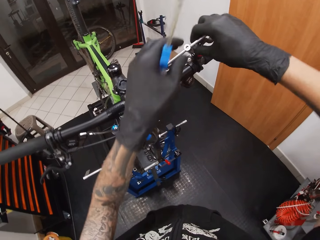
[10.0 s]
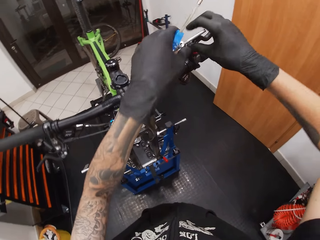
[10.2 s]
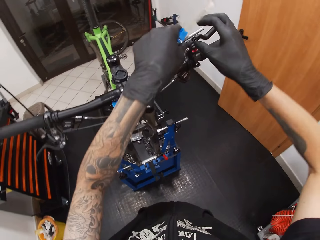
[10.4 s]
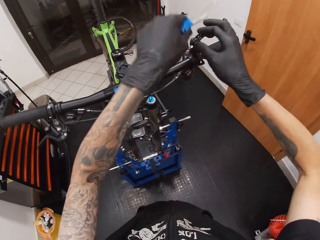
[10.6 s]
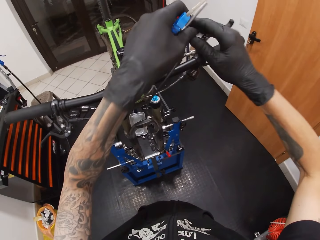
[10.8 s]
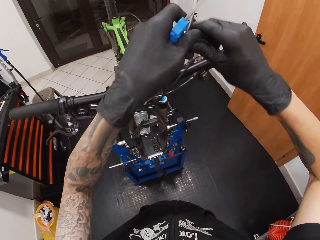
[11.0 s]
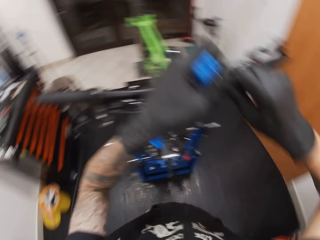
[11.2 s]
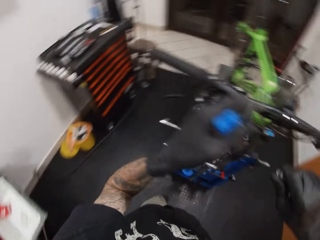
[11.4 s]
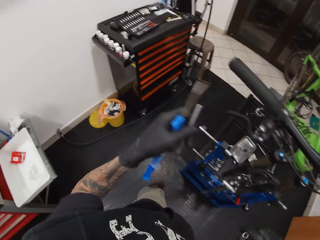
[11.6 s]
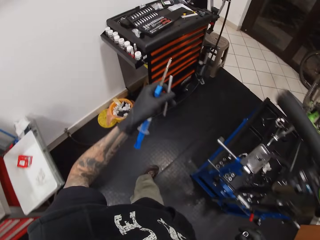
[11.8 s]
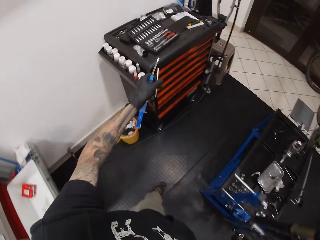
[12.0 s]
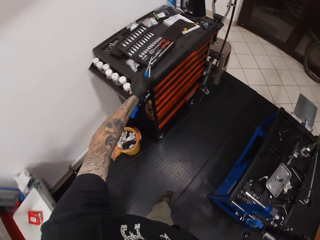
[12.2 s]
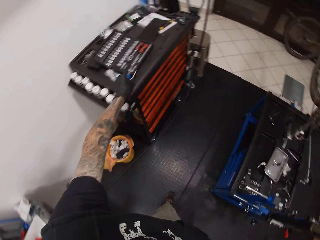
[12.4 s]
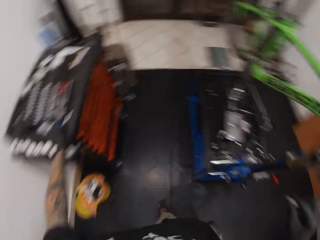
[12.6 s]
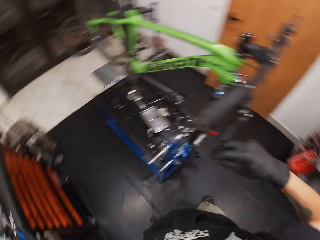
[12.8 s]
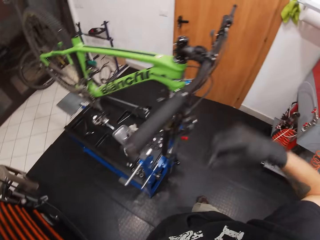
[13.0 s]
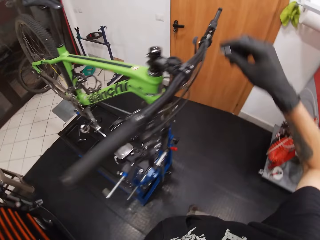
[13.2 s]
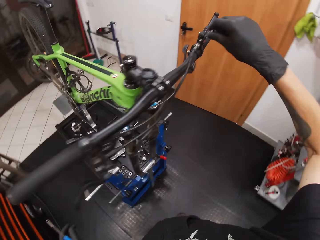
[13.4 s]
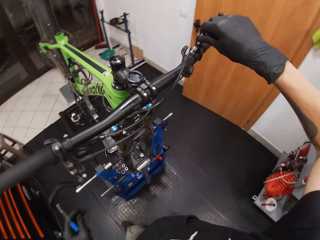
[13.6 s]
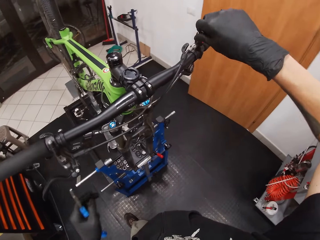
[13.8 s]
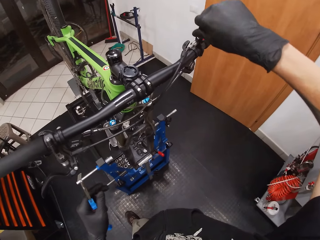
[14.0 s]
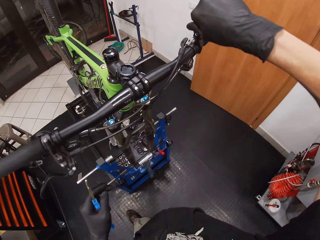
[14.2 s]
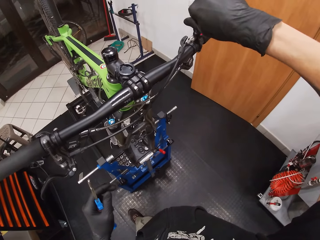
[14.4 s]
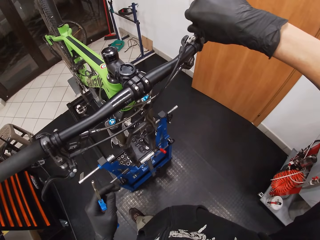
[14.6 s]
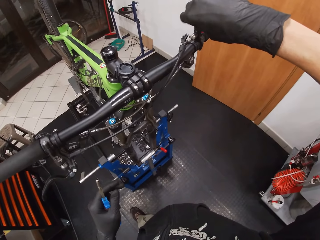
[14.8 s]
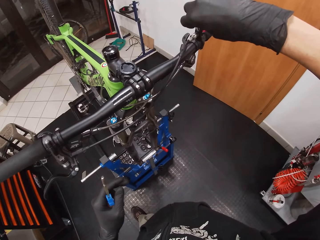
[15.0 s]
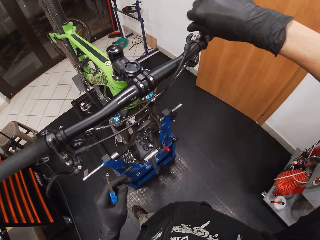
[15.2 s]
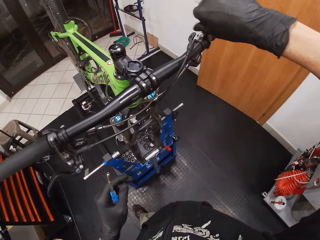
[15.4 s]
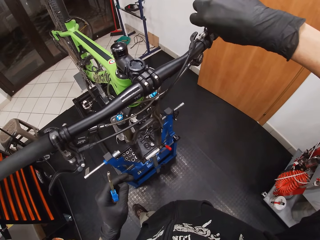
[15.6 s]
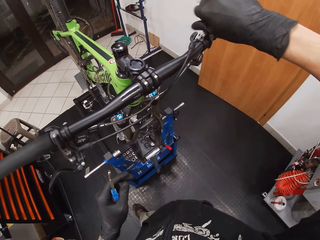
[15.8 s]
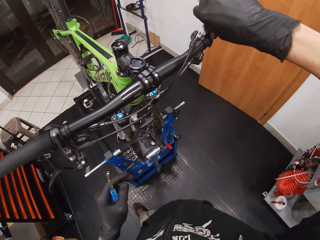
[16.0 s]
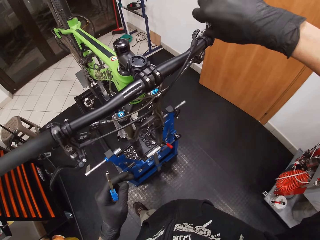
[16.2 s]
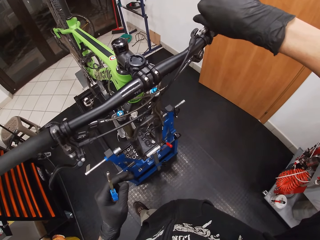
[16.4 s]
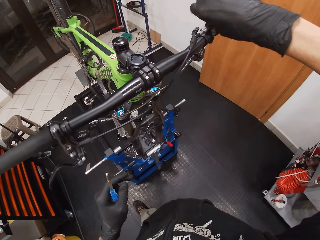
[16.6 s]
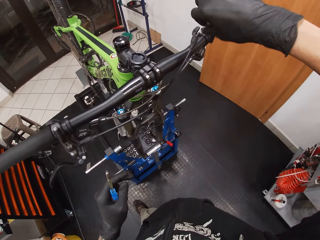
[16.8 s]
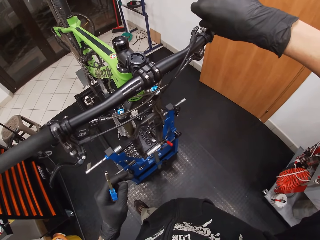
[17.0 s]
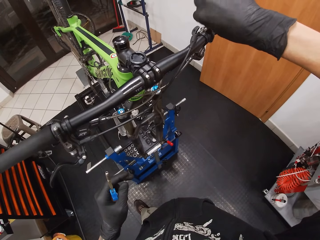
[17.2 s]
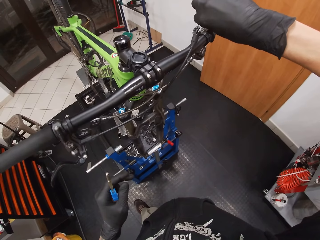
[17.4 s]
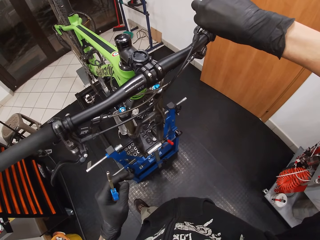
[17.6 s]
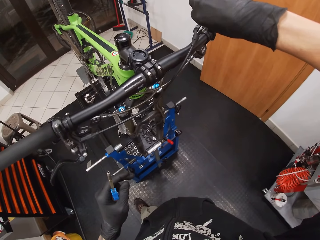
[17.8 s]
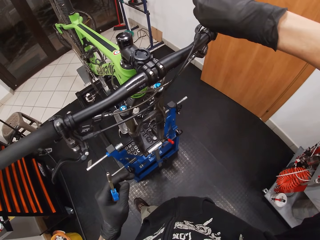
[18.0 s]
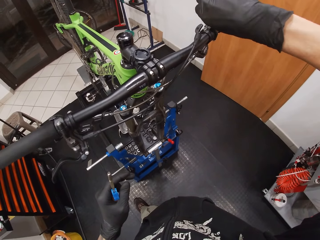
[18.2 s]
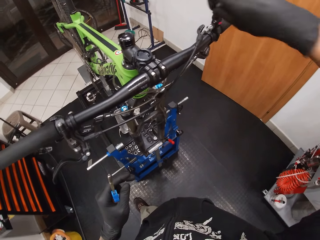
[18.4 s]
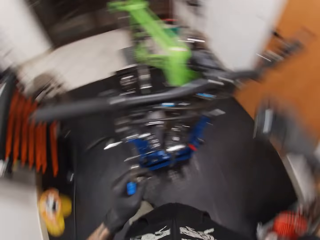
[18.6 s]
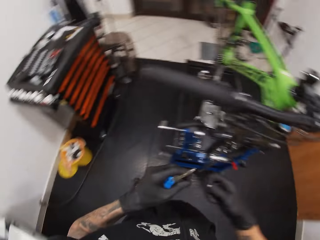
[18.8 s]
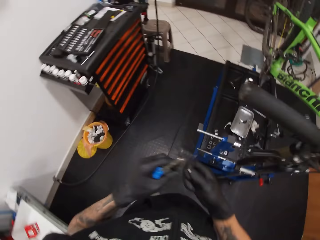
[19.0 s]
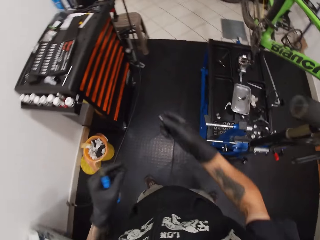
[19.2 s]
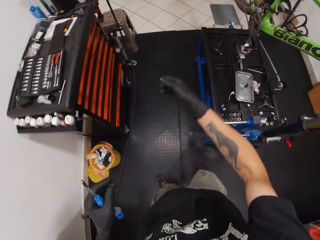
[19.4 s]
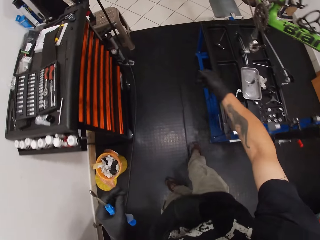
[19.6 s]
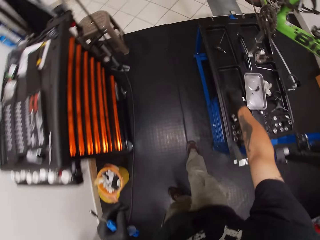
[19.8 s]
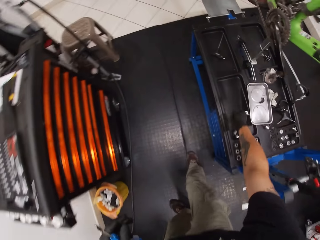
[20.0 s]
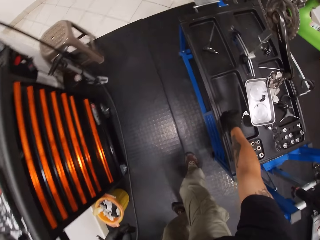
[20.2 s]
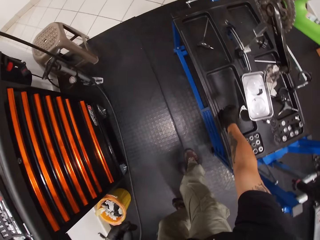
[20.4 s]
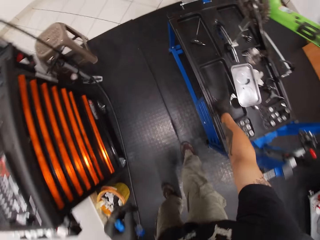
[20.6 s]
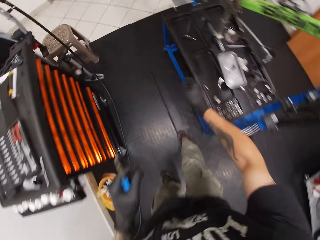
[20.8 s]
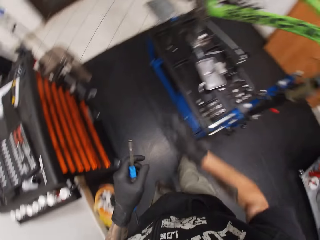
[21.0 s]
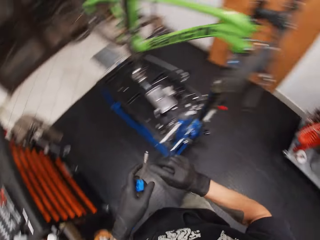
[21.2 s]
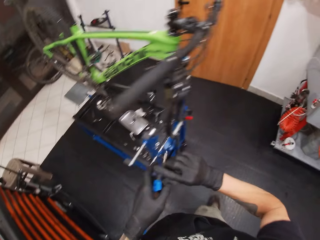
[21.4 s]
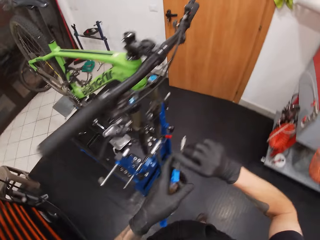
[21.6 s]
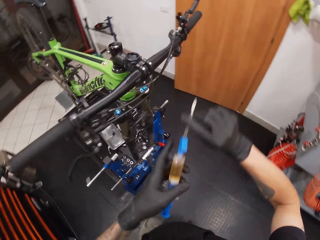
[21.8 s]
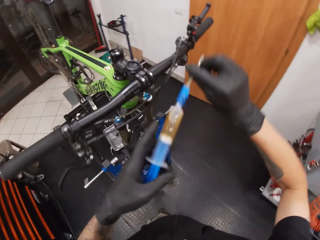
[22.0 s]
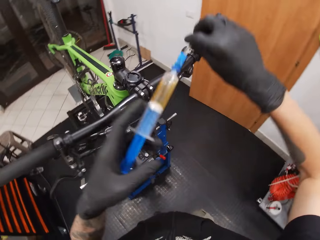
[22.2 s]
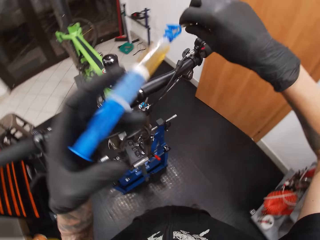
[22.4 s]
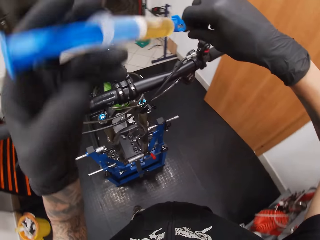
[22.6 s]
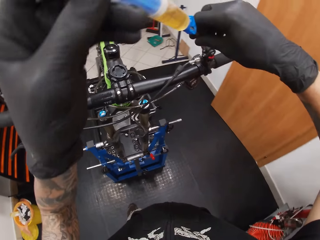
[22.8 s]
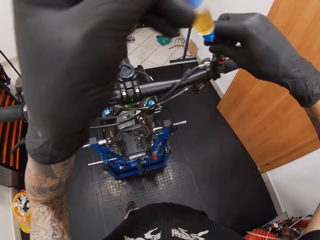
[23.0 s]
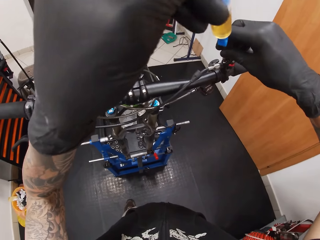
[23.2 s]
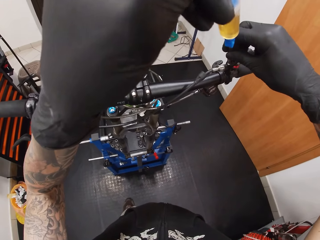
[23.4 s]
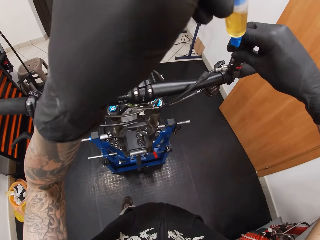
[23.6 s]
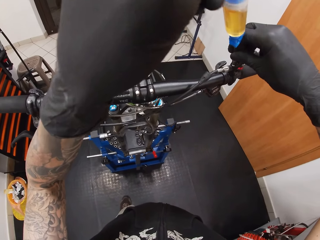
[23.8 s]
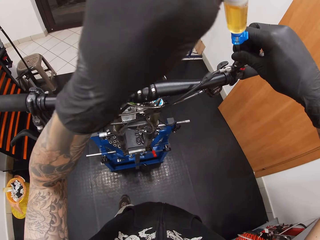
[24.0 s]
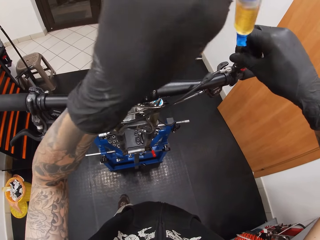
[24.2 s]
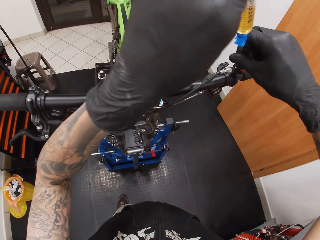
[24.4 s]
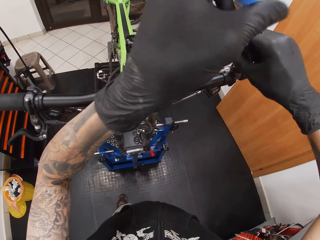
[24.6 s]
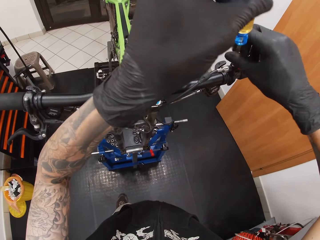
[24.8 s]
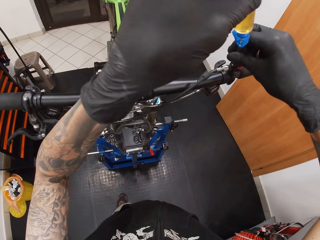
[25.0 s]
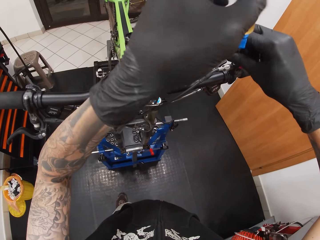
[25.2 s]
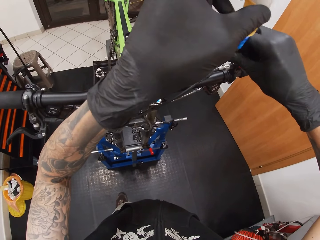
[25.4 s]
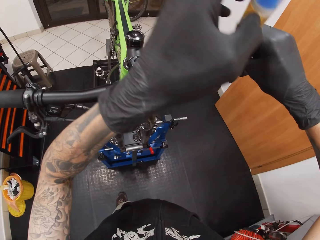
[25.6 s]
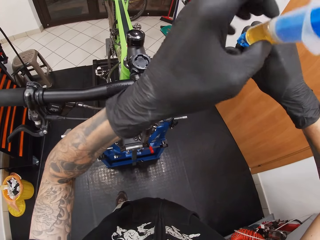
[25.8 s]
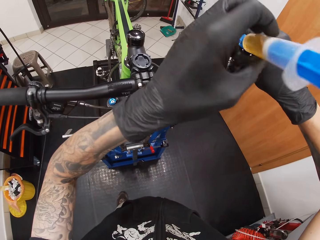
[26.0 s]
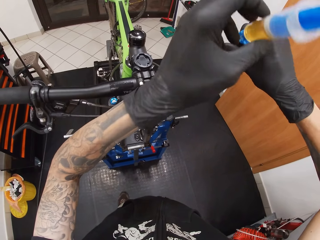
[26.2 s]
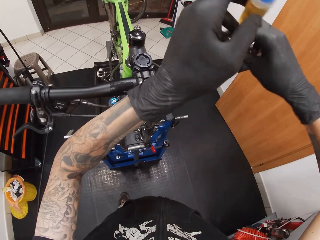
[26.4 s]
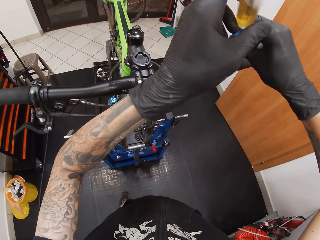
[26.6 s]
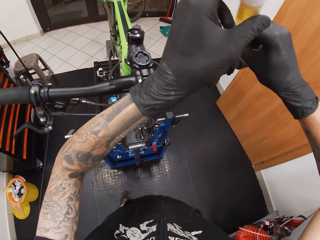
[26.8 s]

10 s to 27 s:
The camera wearer places the t-screwdriver on the black toolbox stand with his left hand. He opens the screw on the bicycle. He places the plug on a blue toolbox stand with his right hand. He inserts the brake bleed kit or syringe into a brake cable on the bicycle's handle.

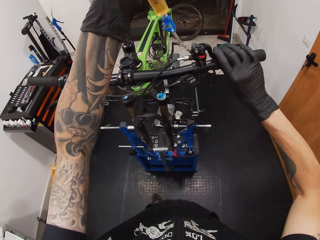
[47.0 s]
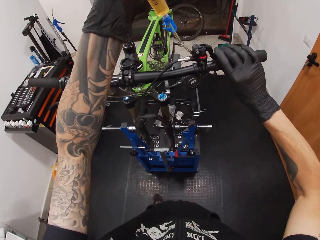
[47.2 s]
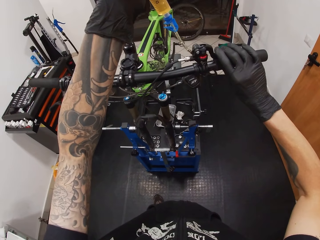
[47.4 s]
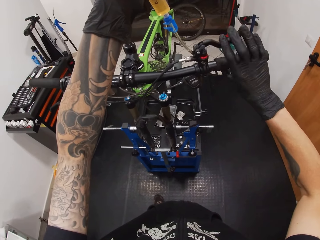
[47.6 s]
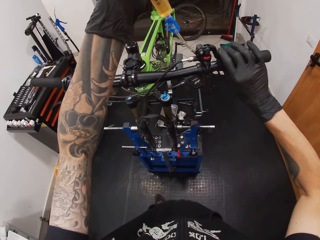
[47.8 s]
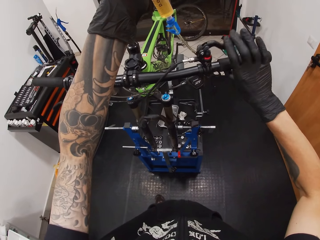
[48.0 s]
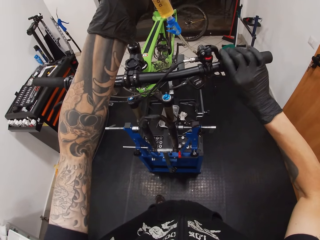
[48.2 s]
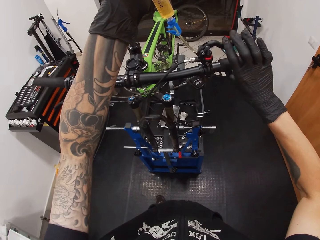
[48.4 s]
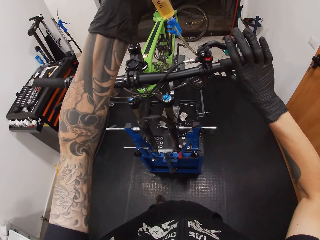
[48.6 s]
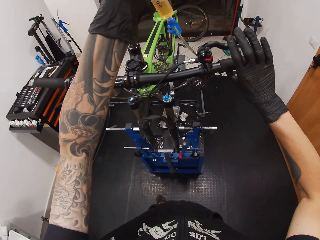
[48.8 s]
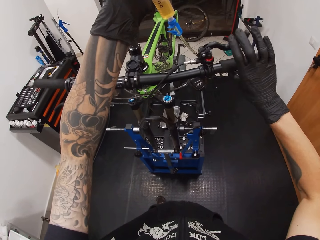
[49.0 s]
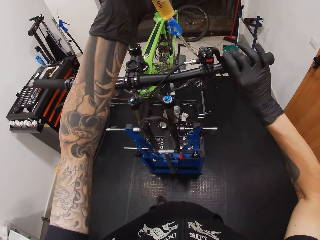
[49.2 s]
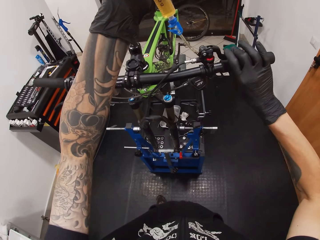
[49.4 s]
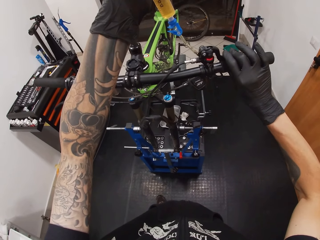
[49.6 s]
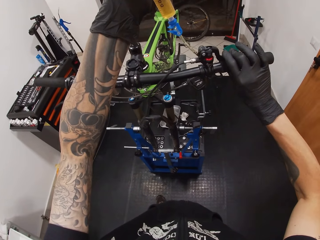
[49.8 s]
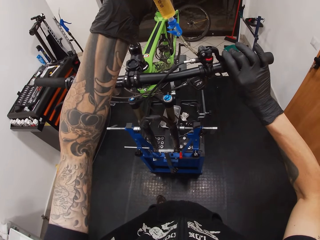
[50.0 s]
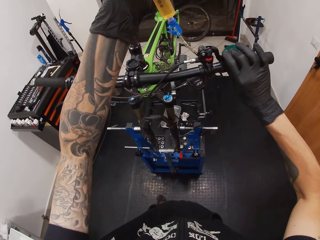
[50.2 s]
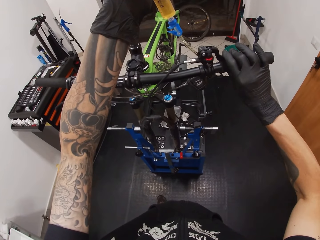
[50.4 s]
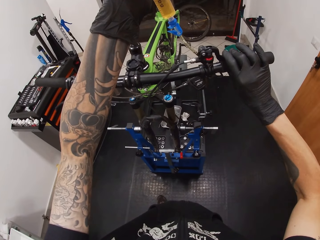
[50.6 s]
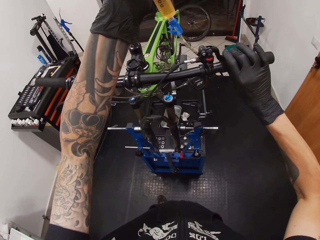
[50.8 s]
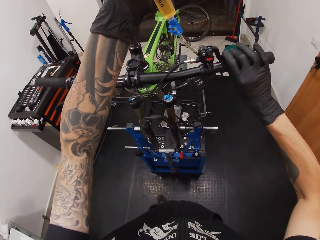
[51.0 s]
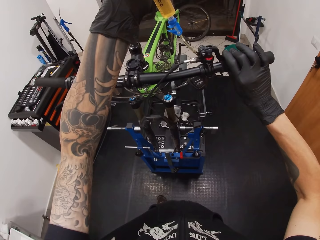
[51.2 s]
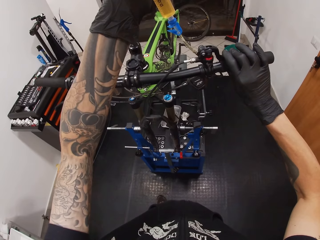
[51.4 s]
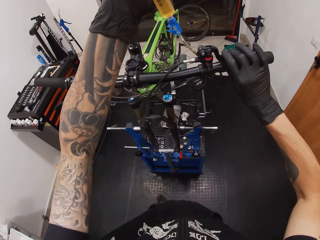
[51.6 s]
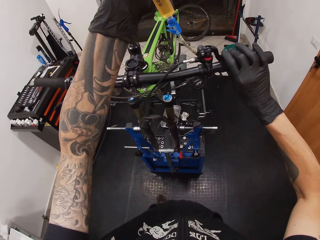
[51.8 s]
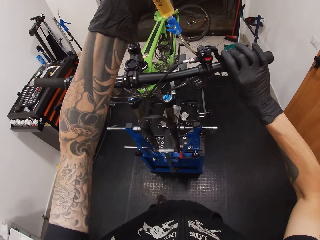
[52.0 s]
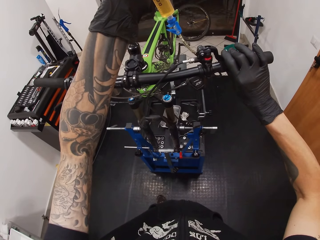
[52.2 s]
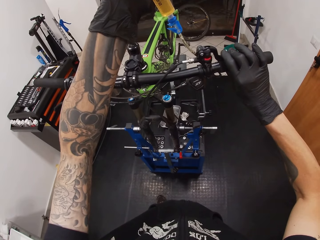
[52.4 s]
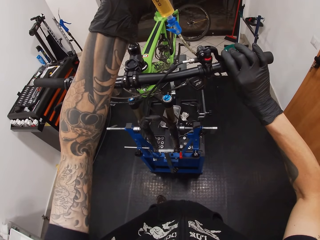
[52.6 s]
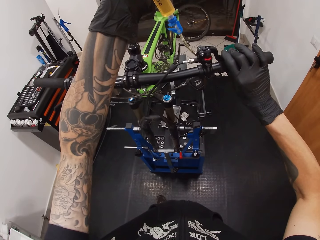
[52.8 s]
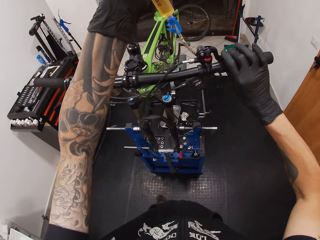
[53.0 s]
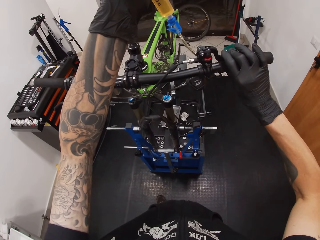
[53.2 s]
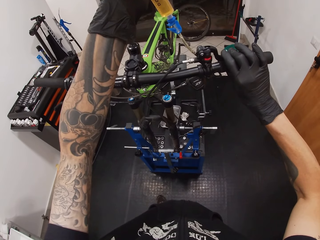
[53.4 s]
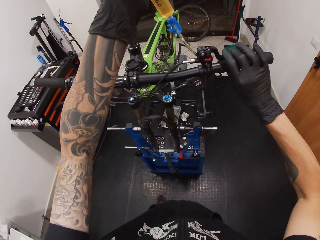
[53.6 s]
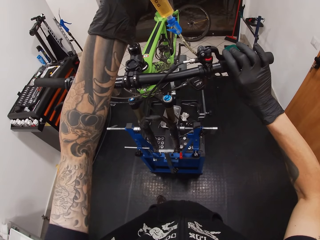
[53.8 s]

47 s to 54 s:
The camera wearer moves the brake.
